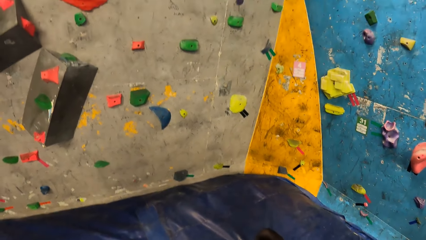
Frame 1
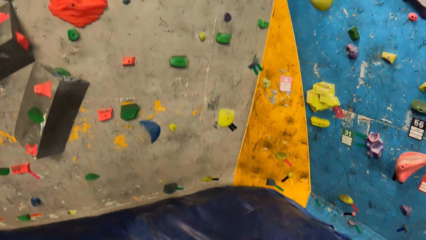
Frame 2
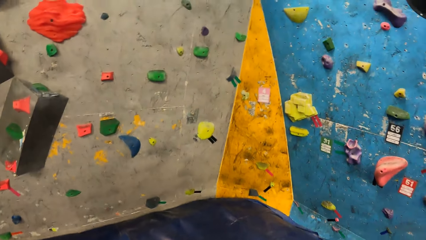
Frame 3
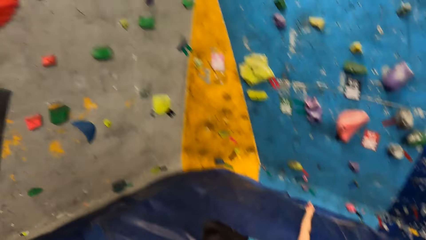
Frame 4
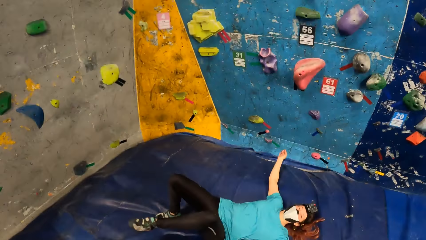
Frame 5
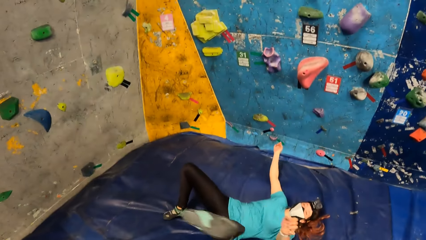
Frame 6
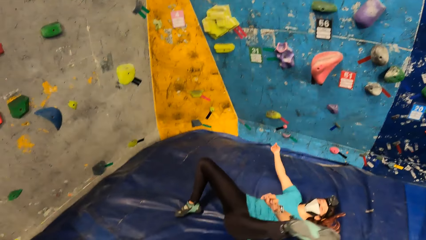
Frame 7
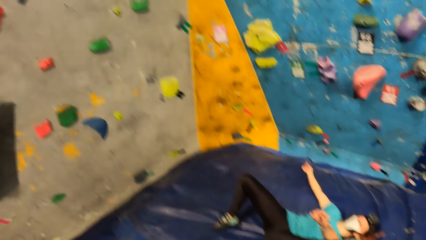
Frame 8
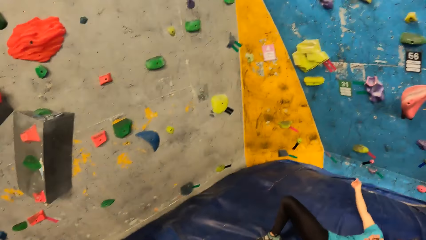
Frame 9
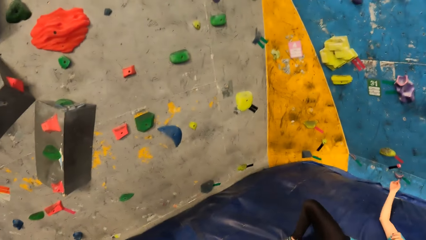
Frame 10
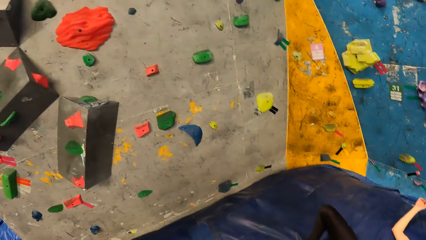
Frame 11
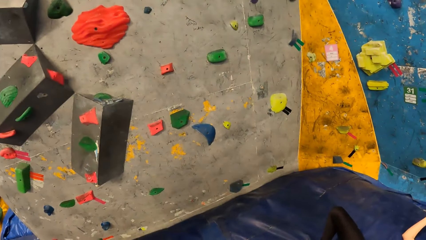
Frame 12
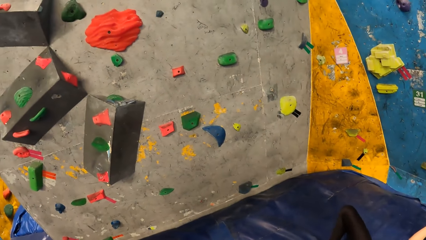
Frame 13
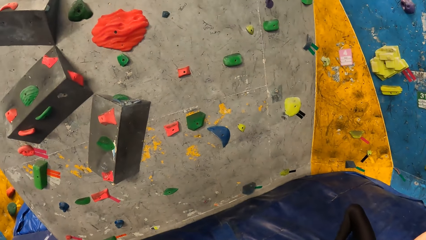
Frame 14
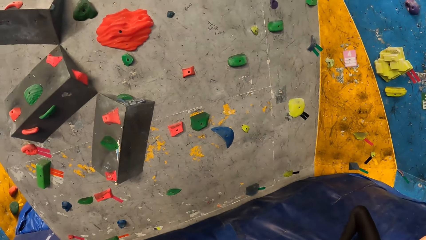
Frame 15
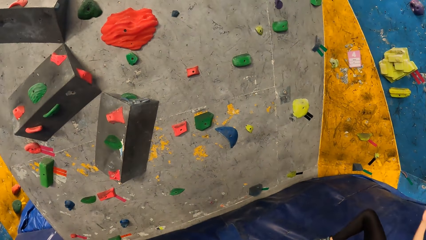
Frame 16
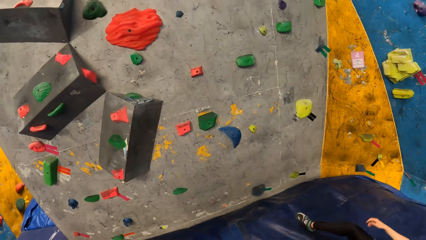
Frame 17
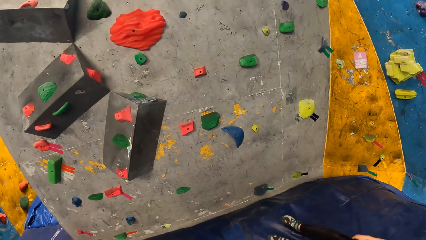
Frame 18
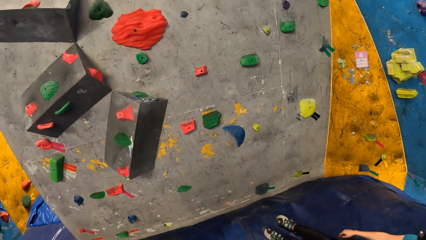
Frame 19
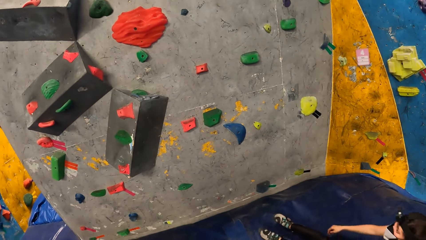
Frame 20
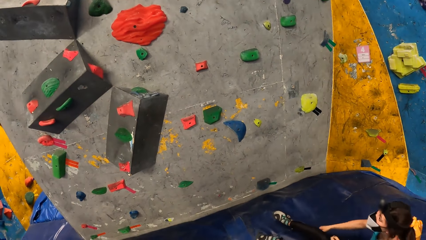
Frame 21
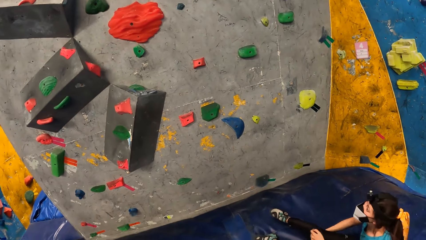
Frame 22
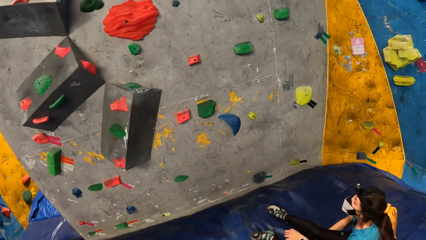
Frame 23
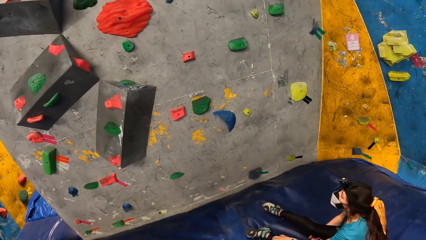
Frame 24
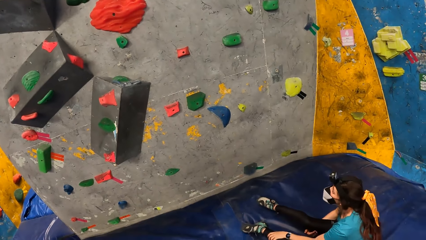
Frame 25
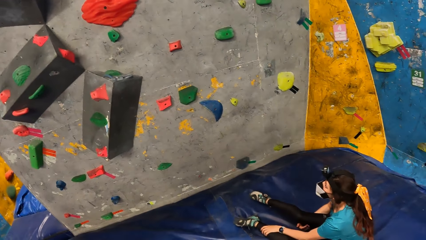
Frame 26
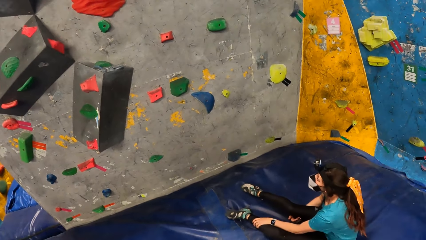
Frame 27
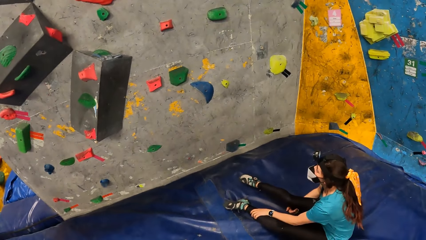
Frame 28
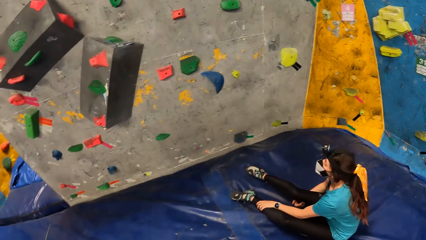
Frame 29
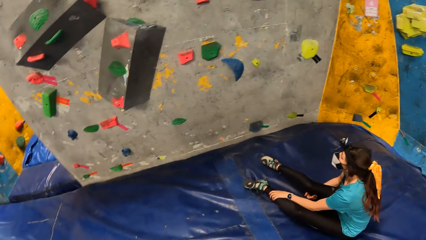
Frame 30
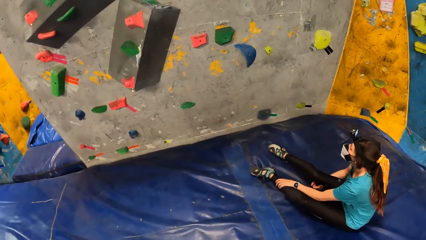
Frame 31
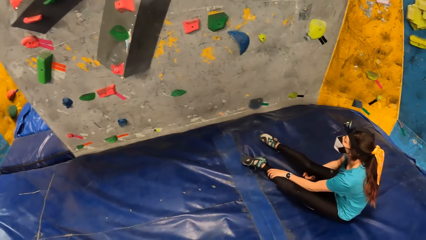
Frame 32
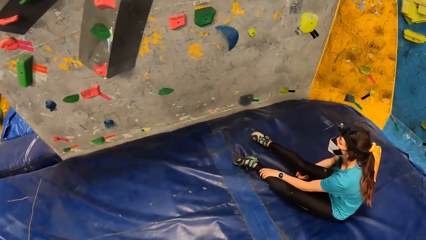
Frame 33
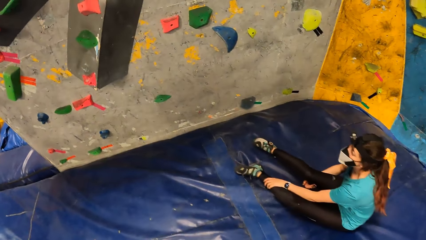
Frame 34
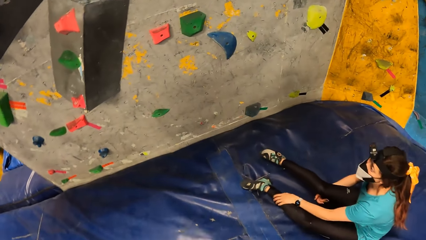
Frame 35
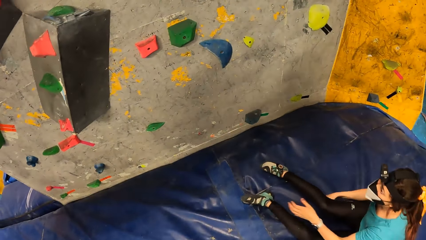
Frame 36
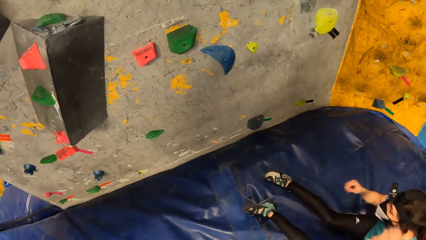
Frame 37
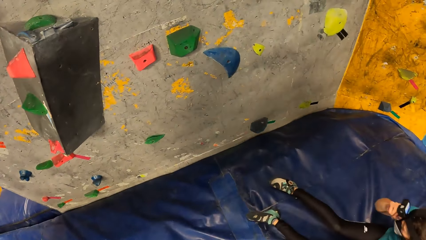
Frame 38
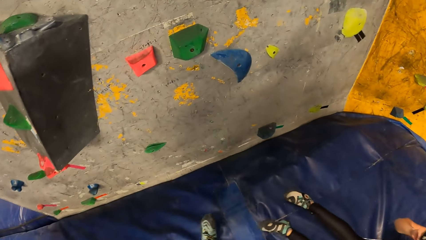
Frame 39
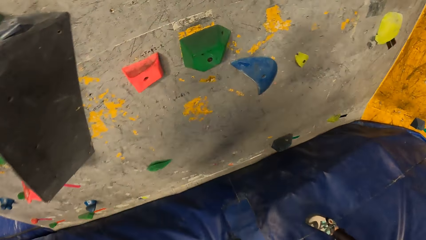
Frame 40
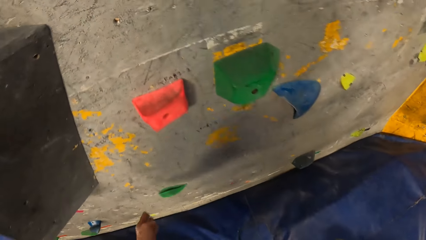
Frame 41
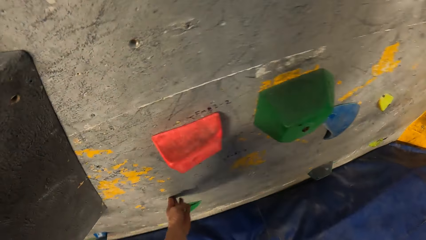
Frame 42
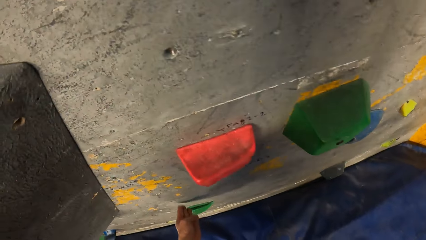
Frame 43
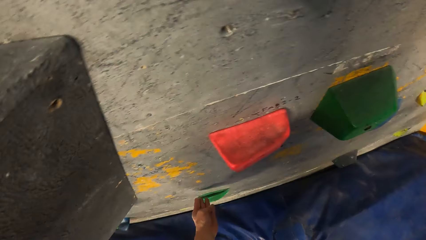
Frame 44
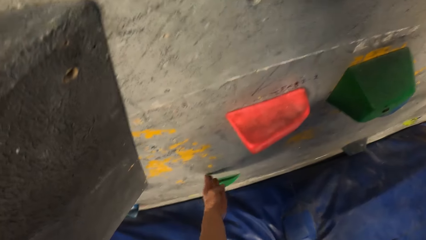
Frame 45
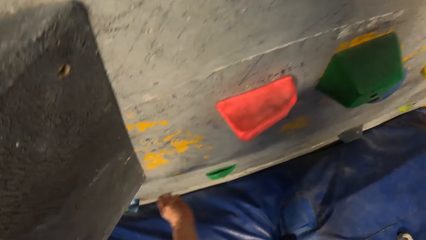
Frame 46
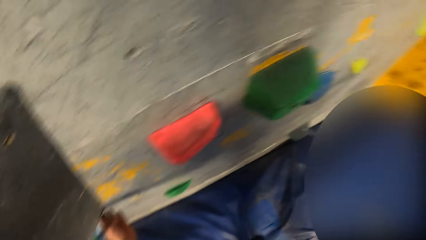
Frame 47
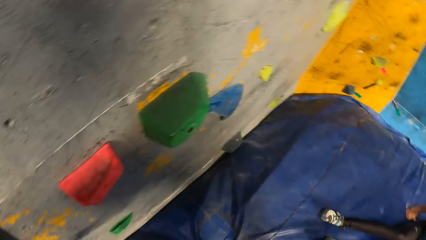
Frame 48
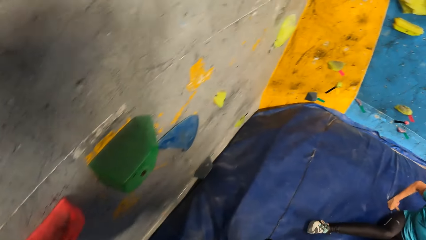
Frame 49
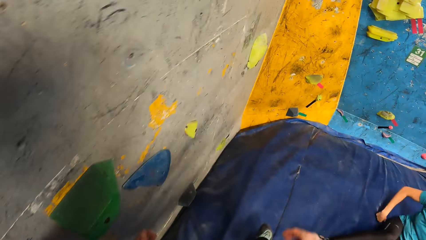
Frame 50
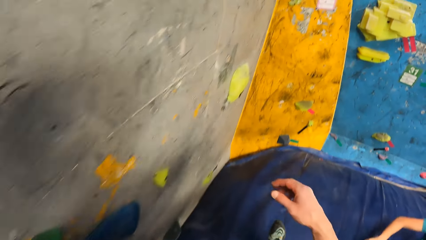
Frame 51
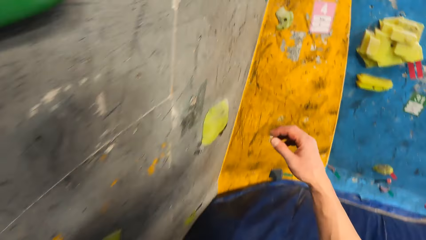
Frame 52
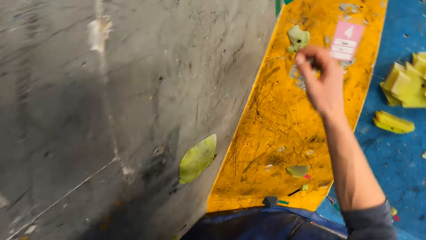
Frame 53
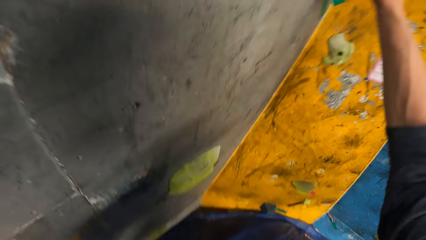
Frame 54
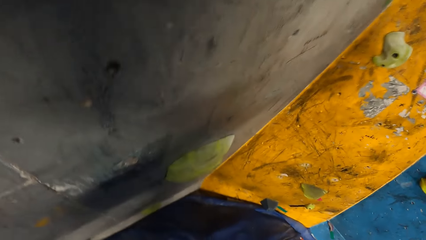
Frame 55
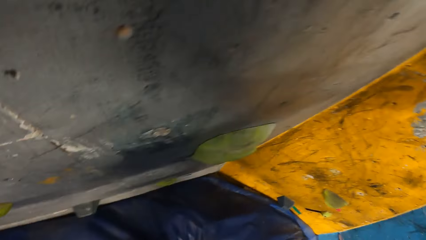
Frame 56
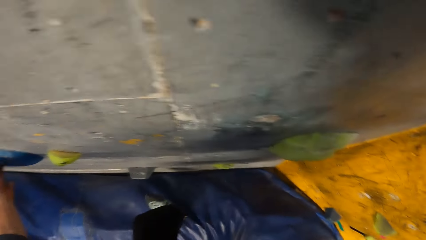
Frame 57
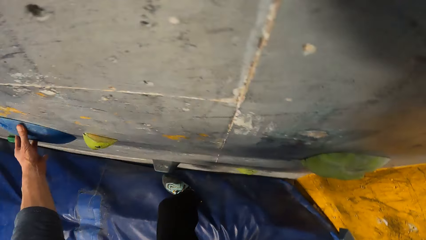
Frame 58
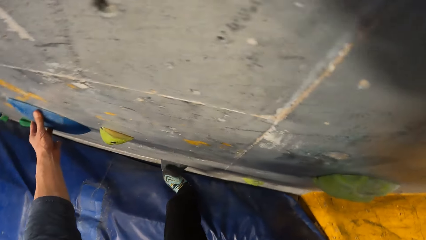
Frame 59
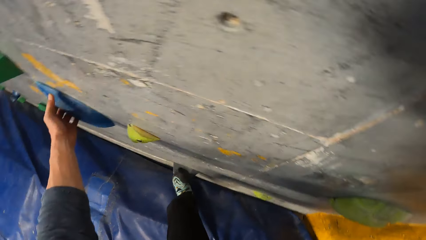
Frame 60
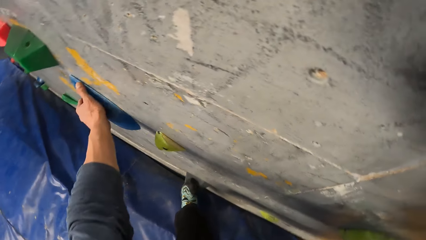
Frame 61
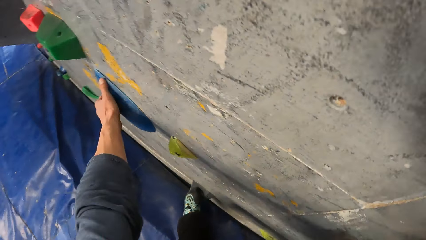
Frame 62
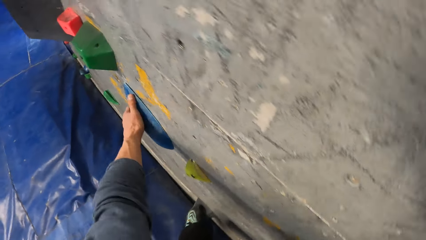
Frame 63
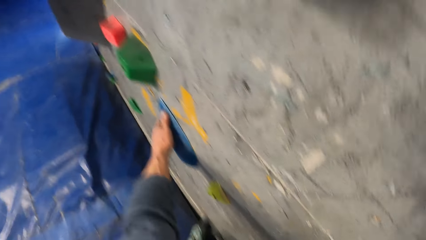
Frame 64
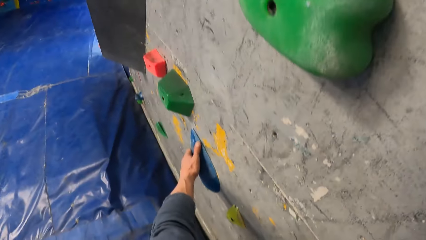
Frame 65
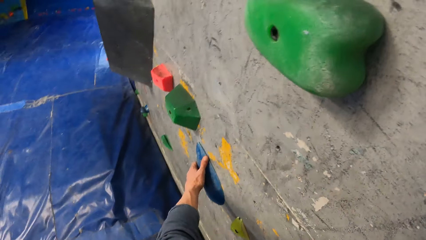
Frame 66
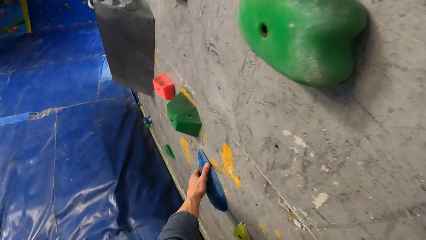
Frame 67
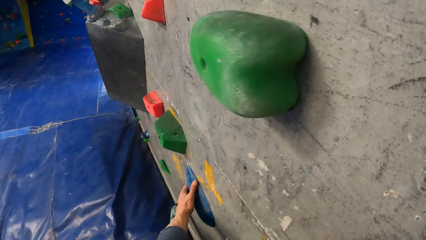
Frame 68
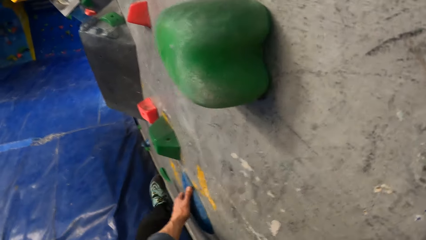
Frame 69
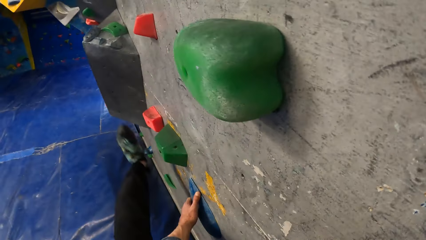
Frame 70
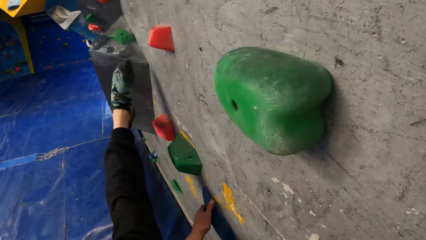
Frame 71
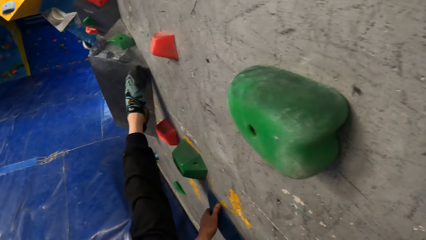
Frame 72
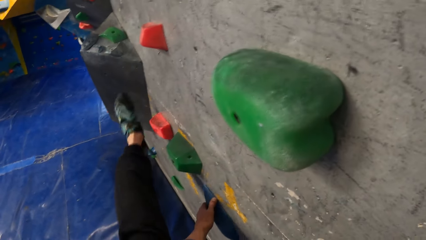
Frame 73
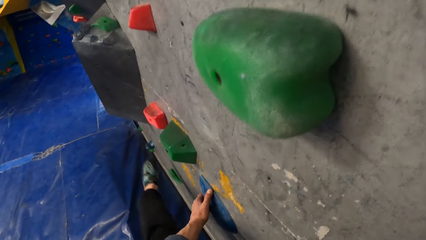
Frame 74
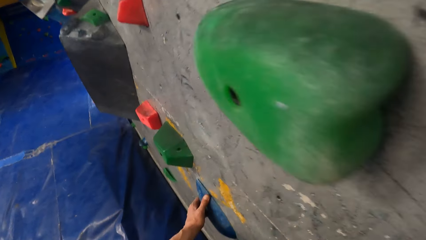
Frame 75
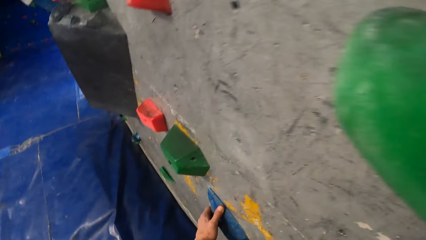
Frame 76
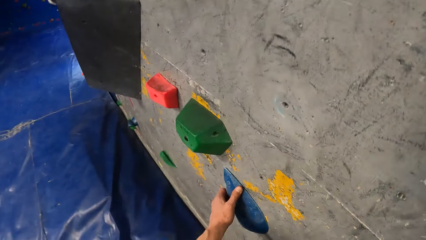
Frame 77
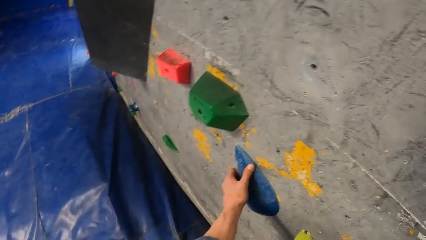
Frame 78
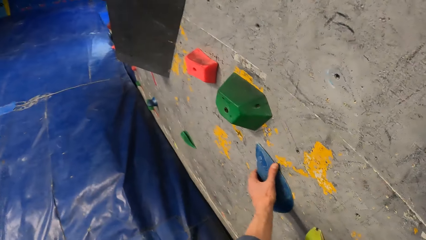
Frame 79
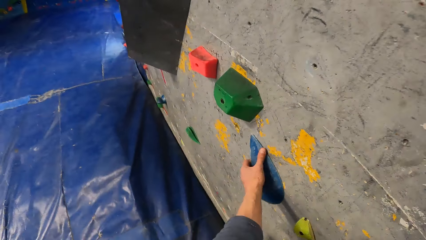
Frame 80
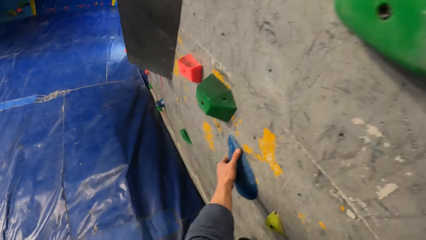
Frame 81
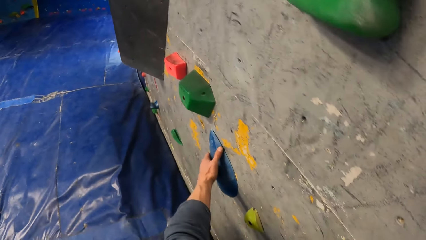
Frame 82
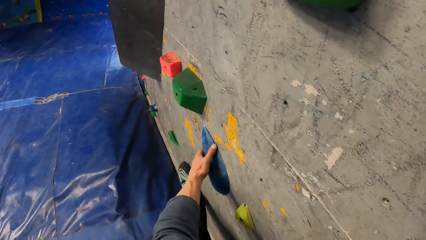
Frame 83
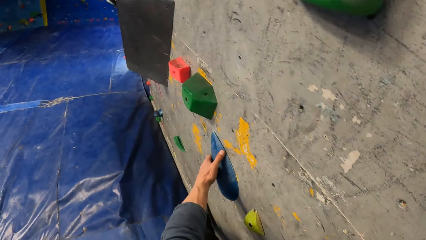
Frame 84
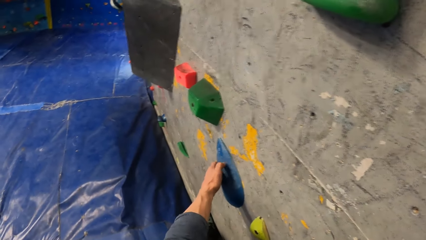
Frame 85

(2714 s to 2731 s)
The camera wearer looks at the rock climbing game. He touches the climbing wall with his left hand. He climbs the climbing wall with both hands.
